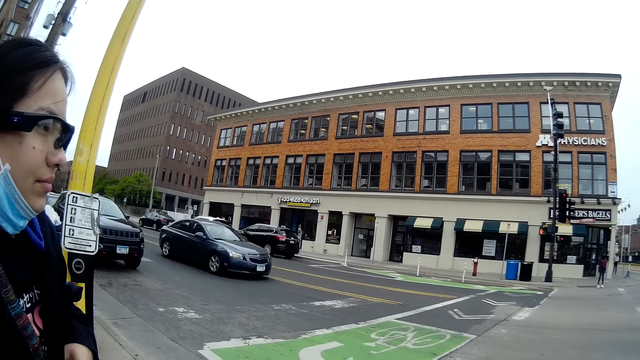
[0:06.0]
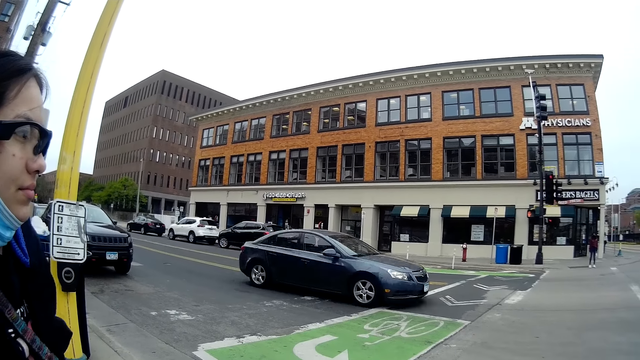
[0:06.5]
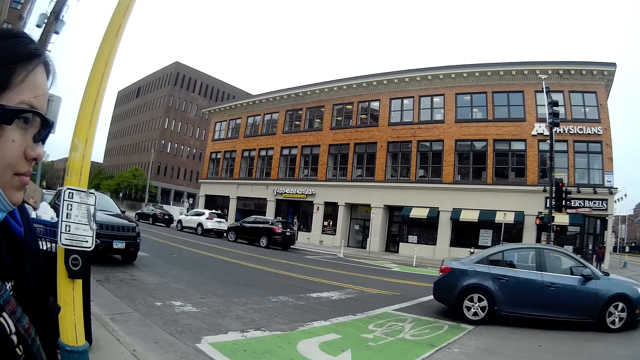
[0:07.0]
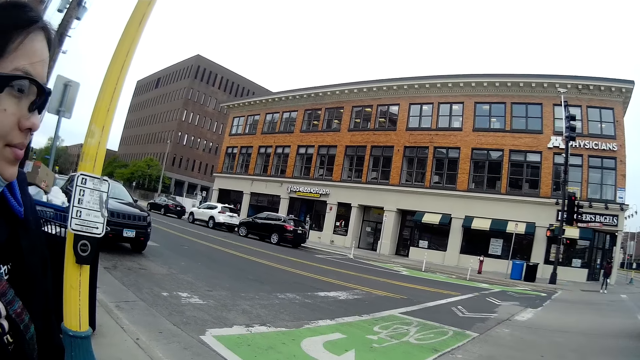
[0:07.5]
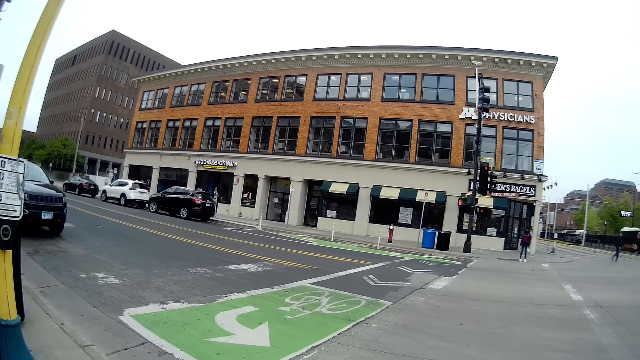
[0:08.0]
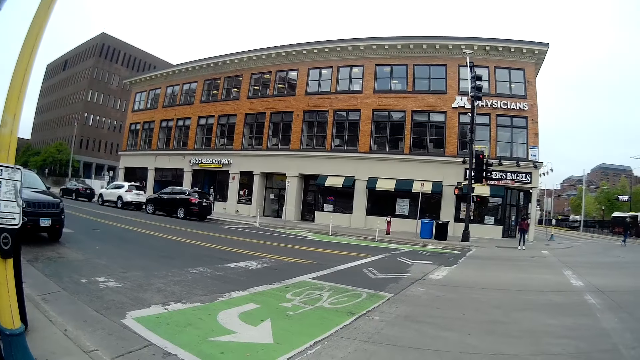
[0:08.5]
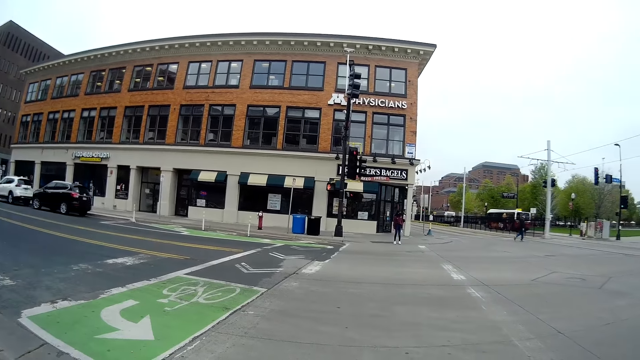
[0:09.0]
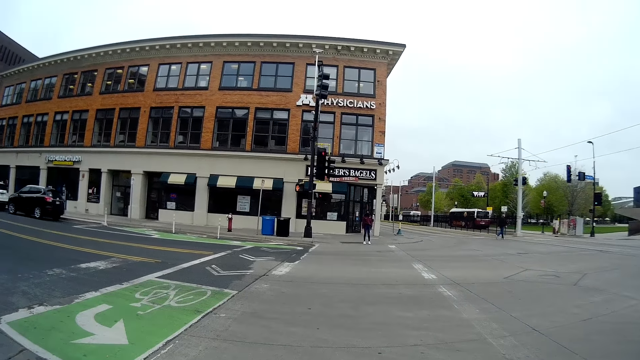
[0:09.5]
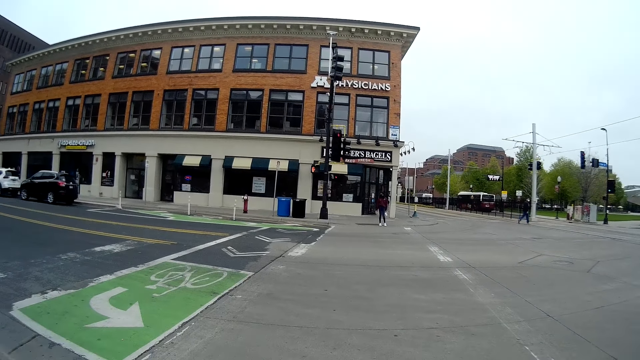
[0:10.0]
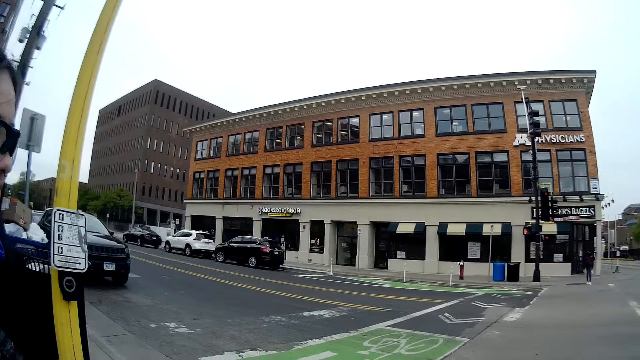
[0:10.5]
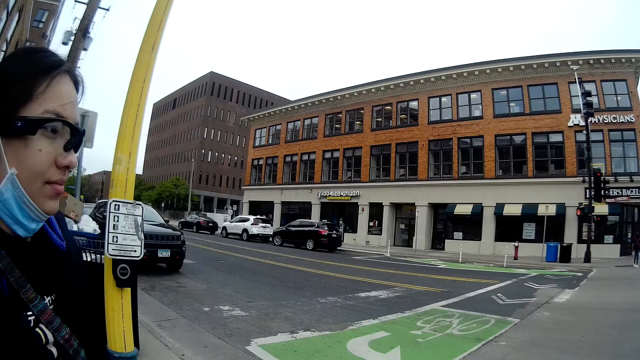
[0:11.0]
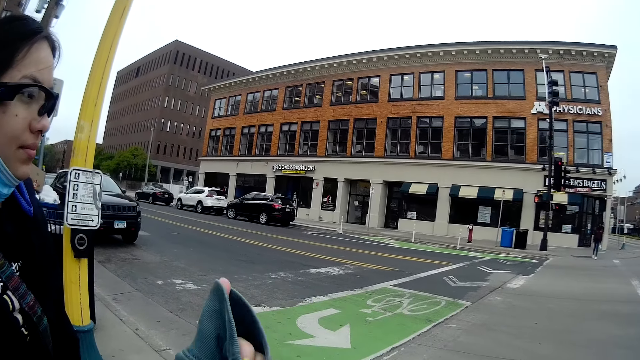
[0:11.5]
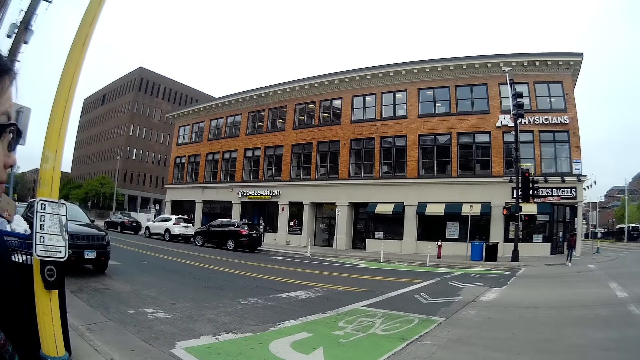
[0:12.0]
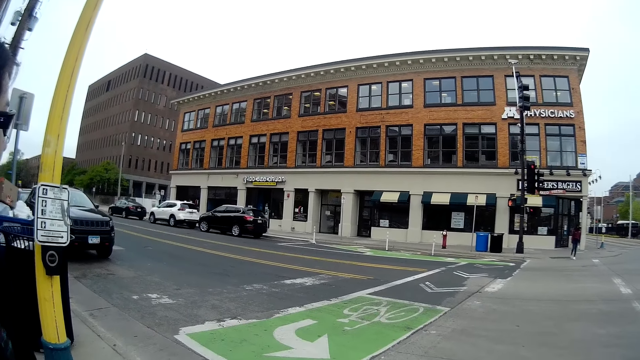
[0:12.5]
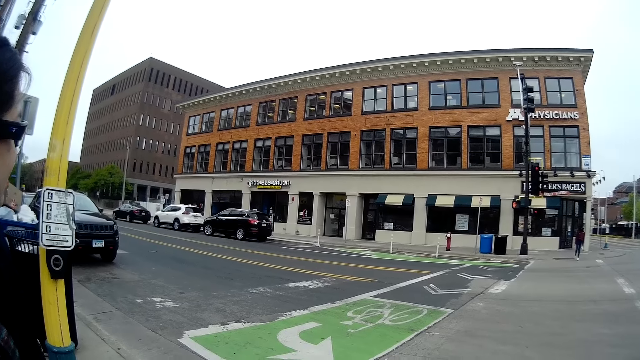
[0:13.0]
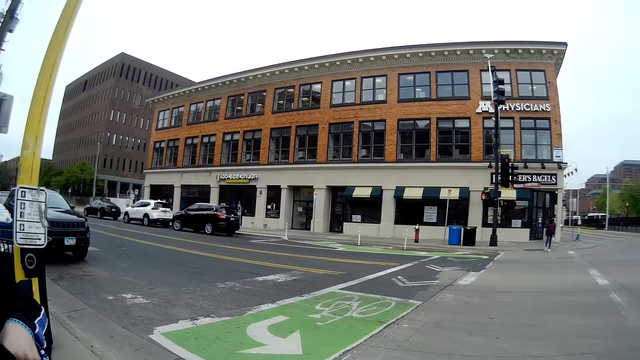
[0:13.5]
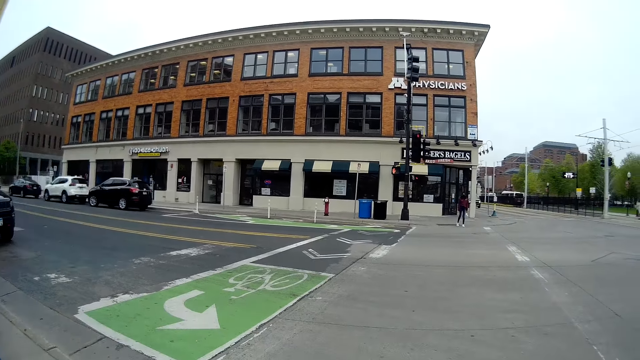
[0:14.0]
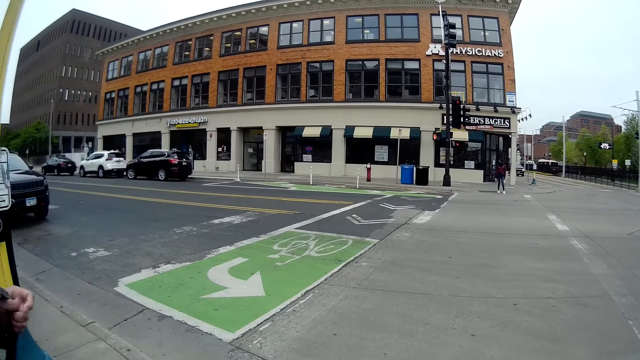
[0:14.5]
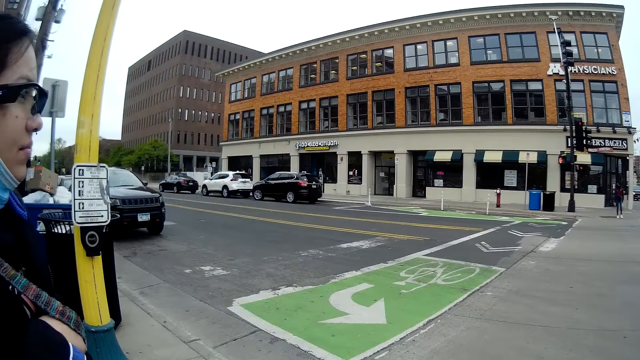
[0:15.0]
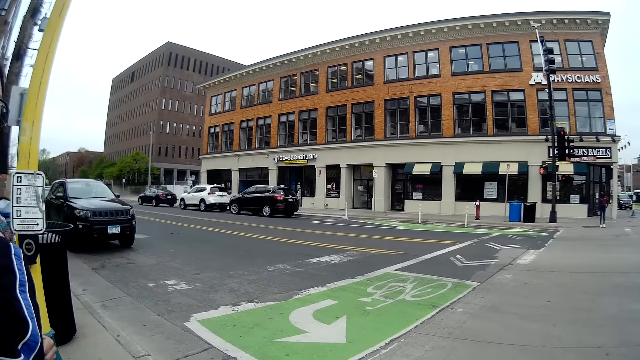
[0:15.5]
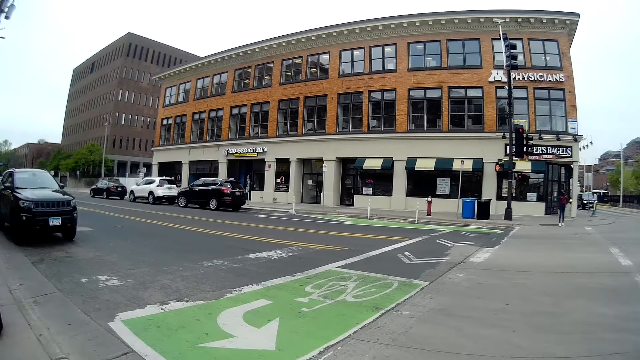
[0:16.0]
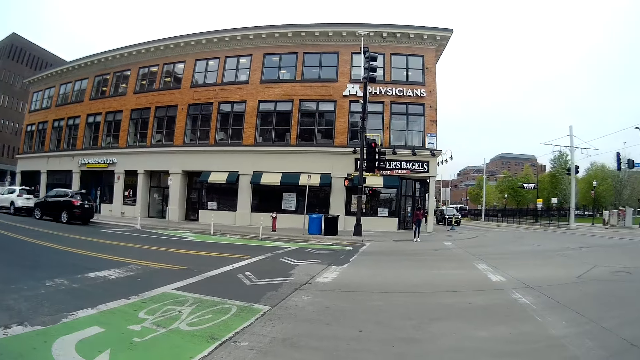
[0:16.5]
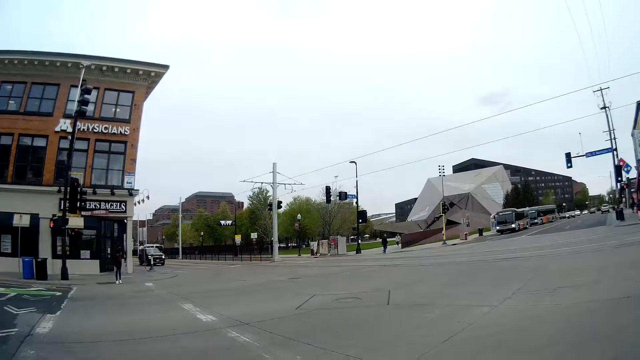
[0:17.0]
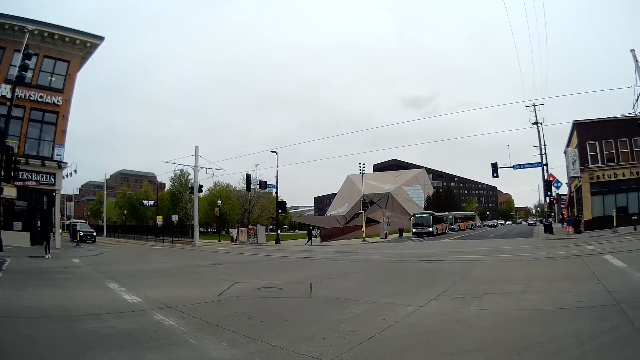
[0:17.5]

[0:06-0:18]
The camera wearer looks around.

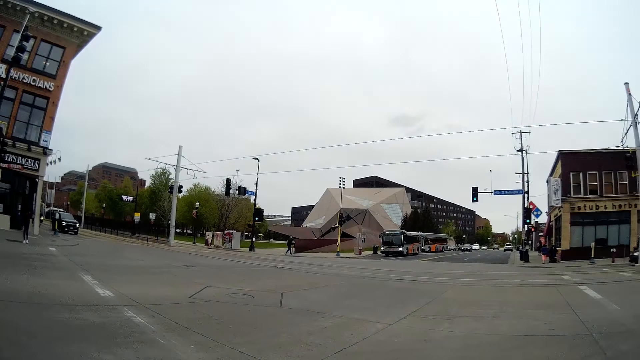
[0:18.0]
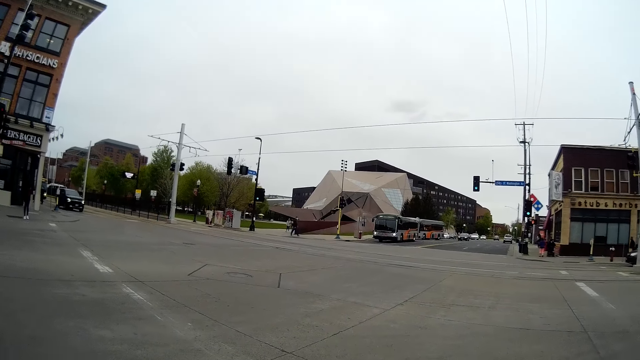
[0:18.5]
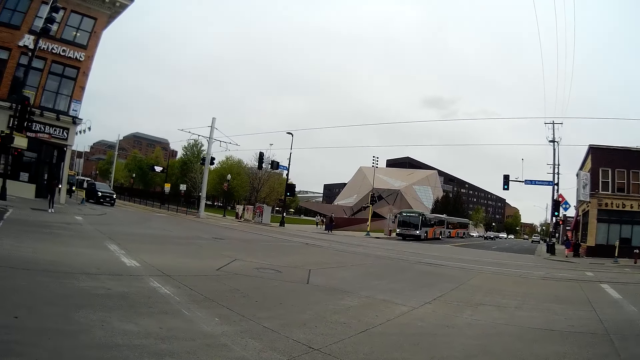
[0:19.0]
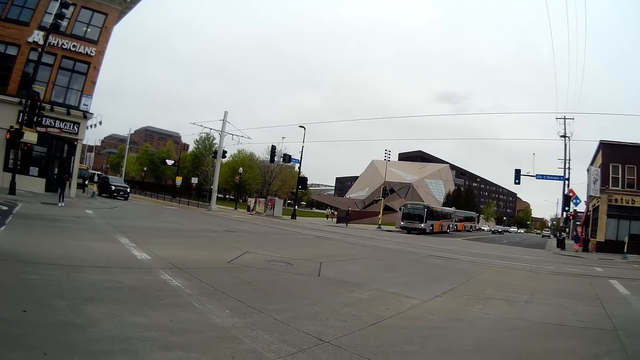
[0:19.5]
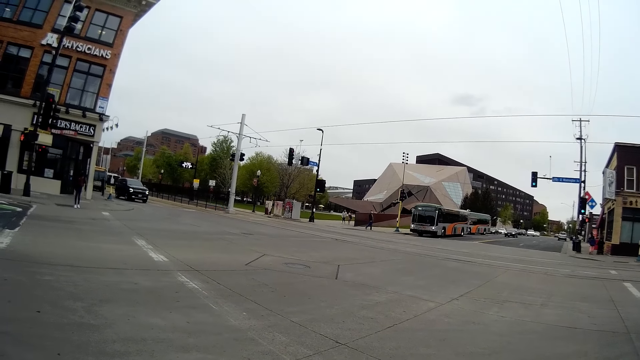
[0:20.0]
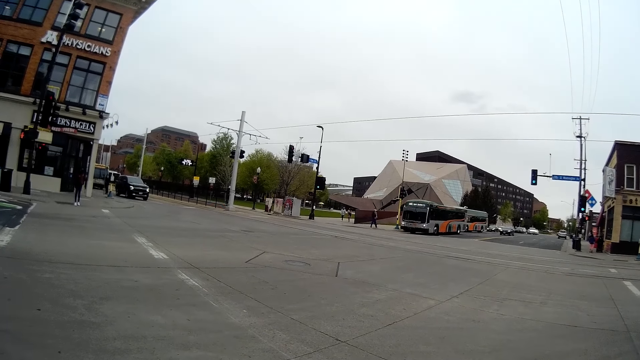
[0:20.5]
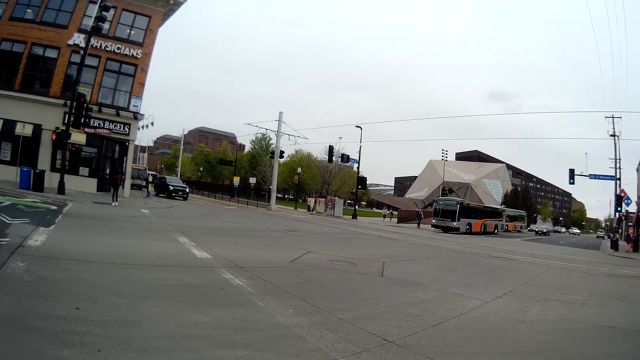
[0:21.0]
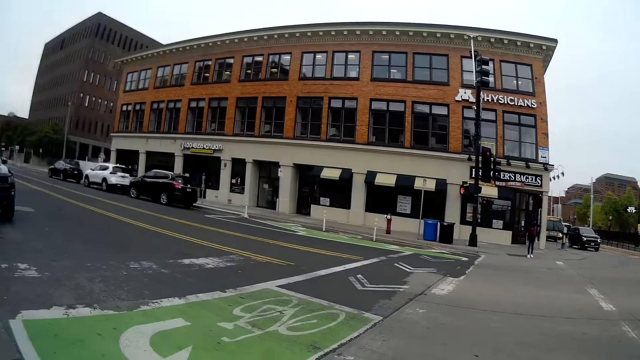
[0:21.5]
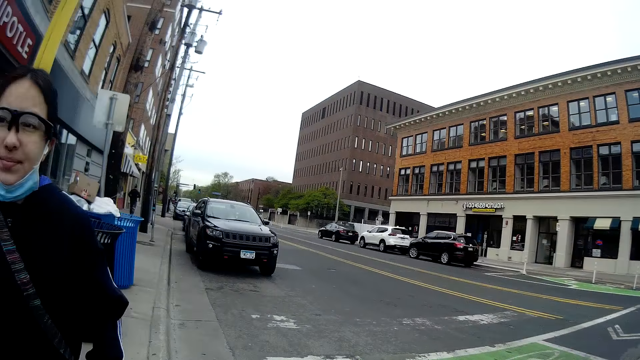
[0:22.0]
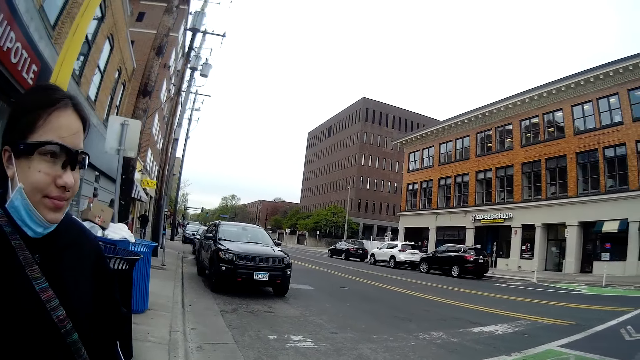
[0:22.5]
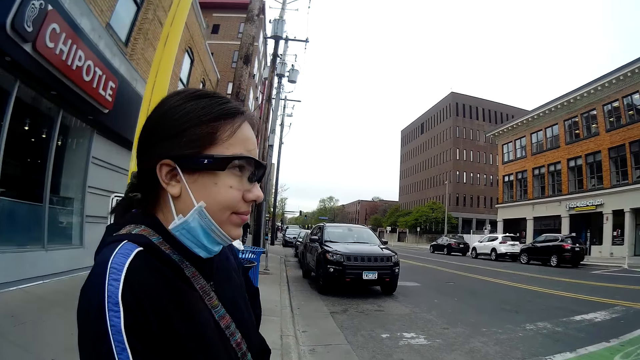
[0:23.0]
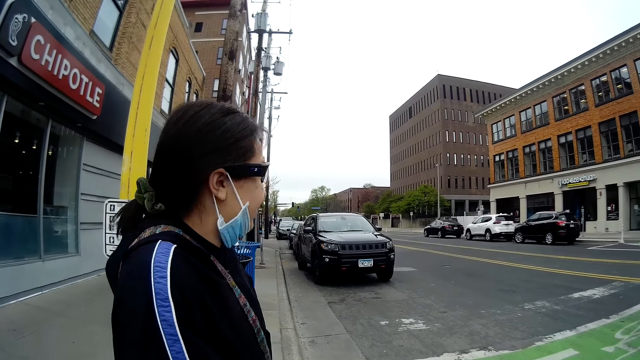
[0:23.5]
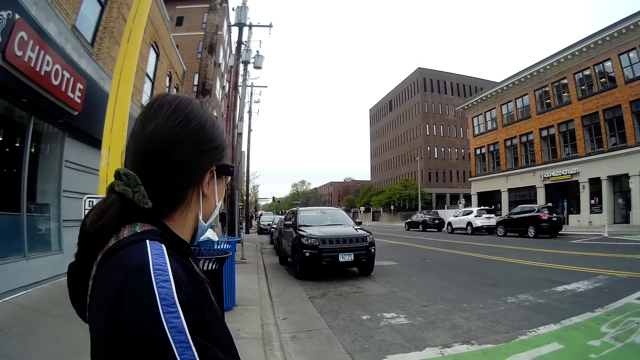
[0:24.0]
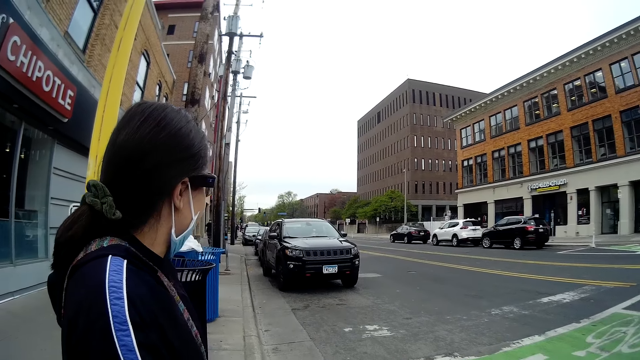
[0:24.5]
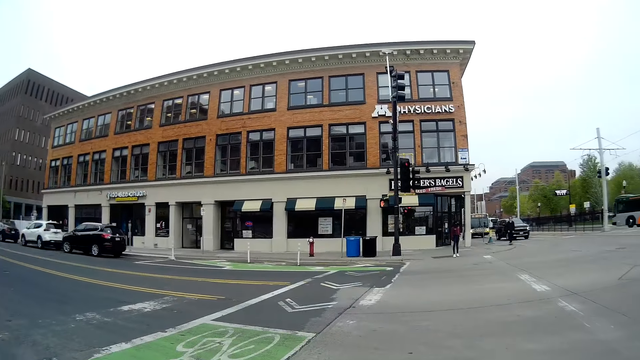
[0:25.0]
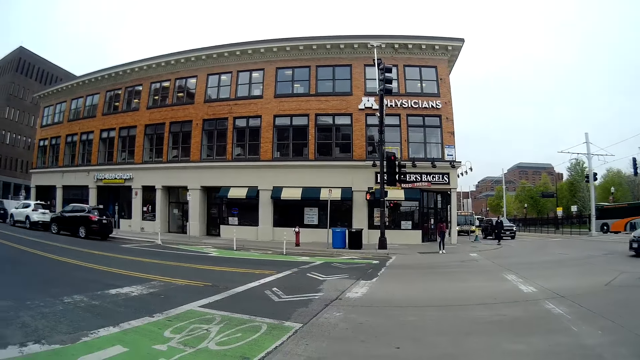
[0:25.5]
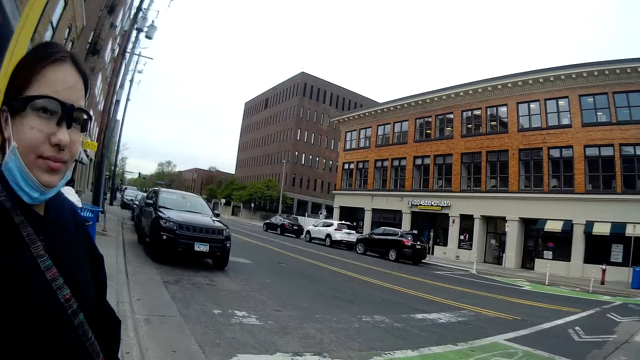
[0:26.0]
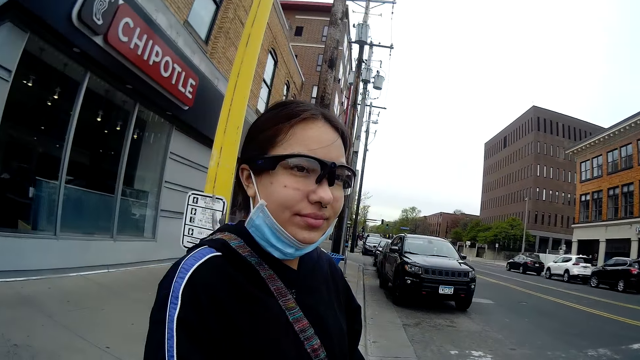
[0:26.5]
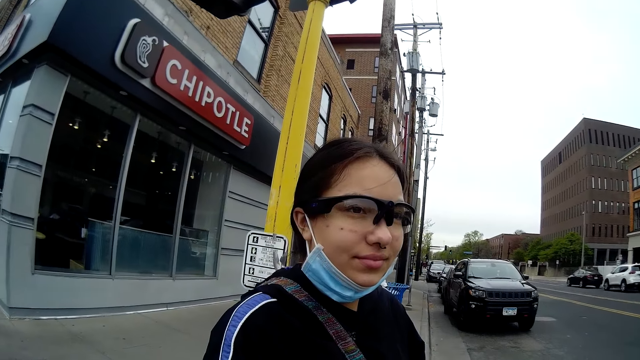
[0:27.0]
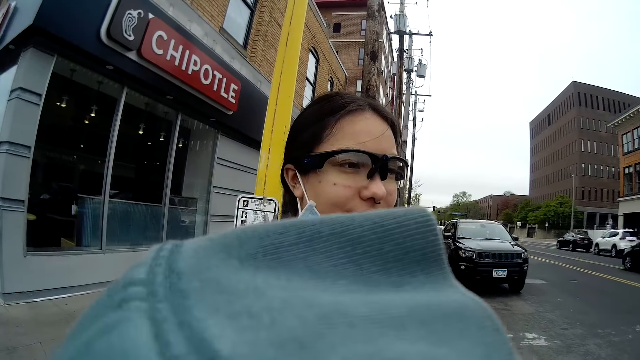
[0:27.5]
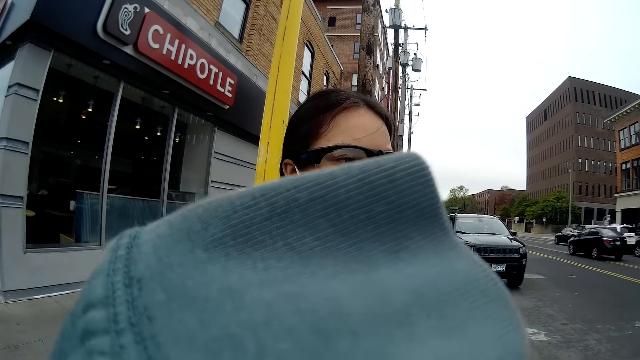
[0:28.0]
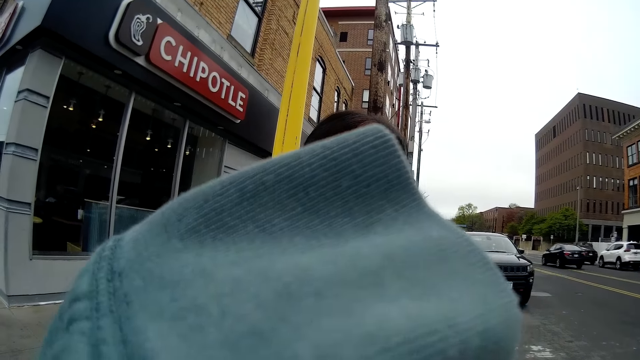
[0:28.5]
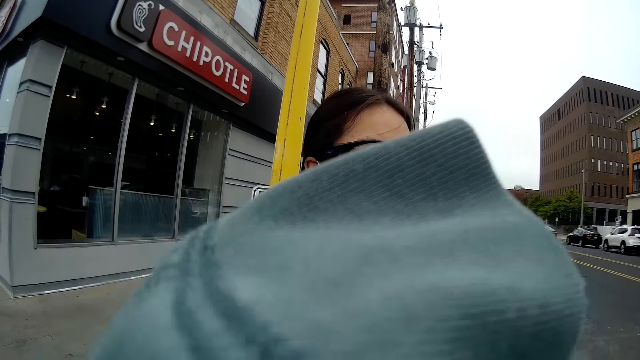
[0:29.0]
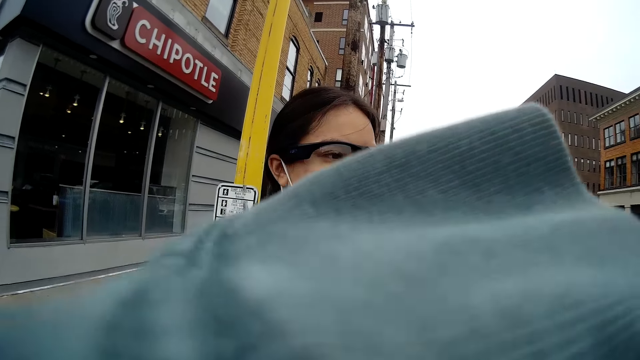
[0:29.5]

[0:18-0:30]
The camera wearer touches their face. They wear a jumper.
